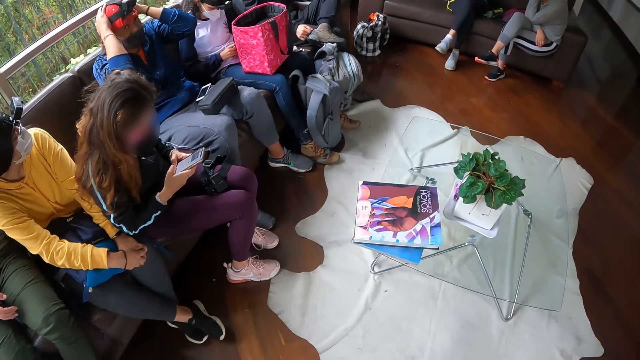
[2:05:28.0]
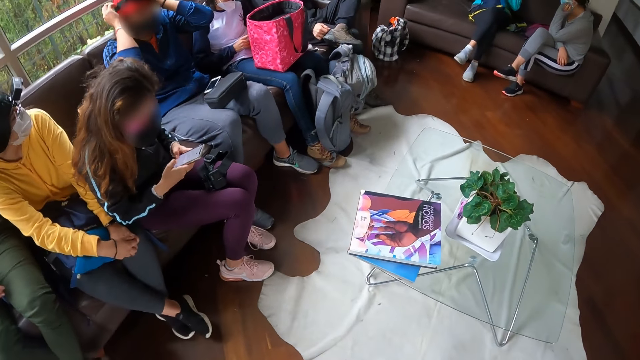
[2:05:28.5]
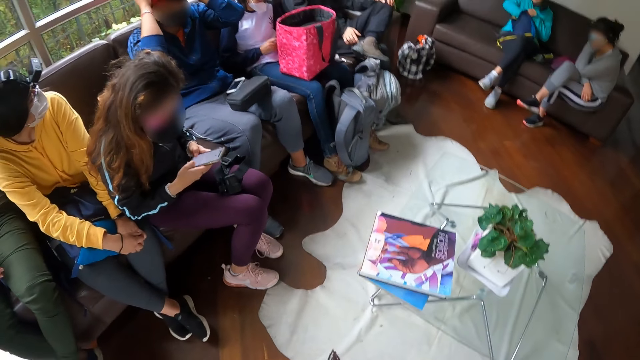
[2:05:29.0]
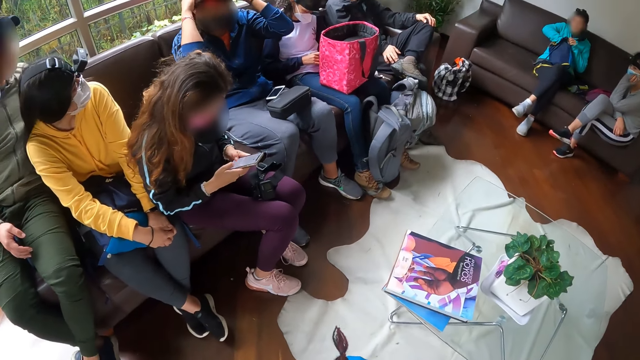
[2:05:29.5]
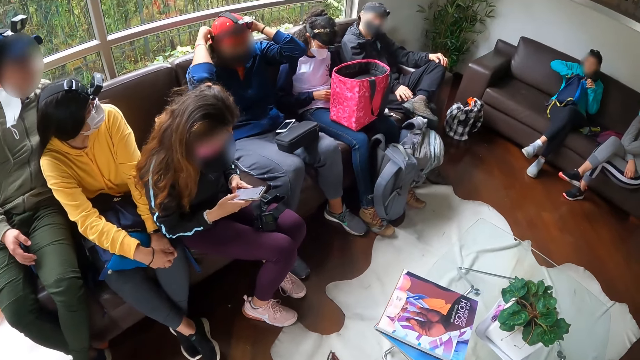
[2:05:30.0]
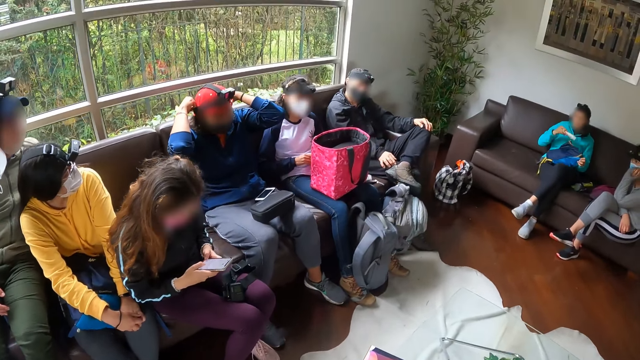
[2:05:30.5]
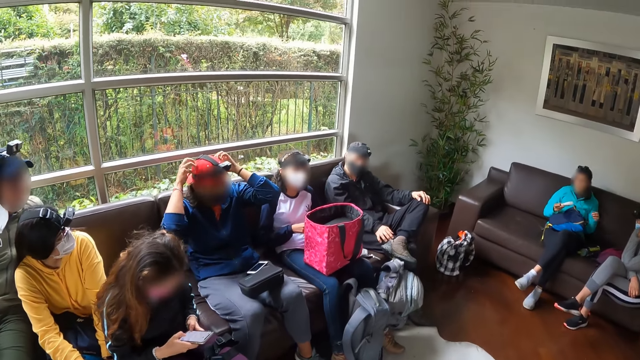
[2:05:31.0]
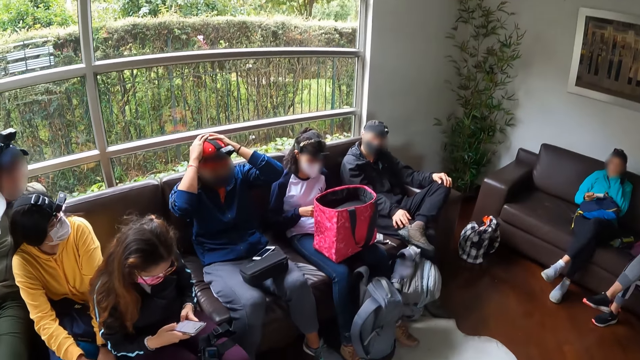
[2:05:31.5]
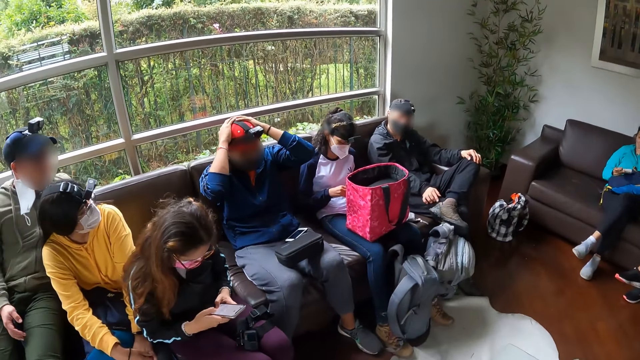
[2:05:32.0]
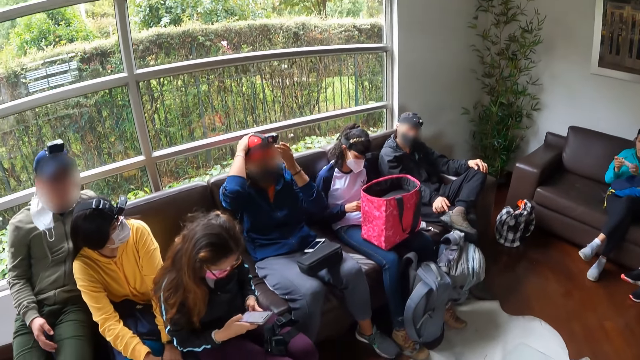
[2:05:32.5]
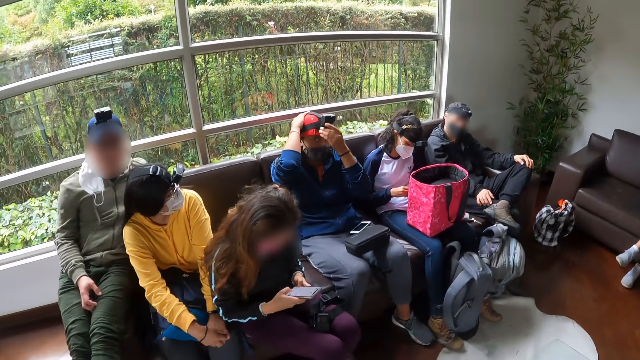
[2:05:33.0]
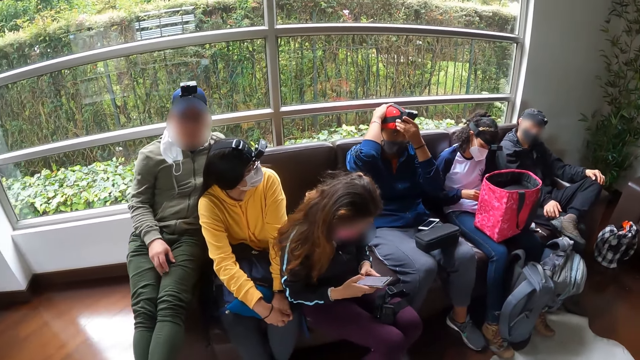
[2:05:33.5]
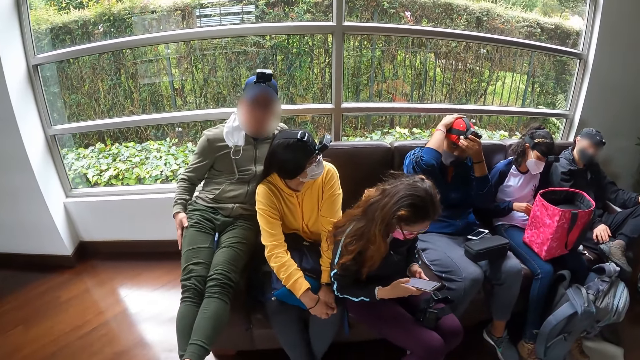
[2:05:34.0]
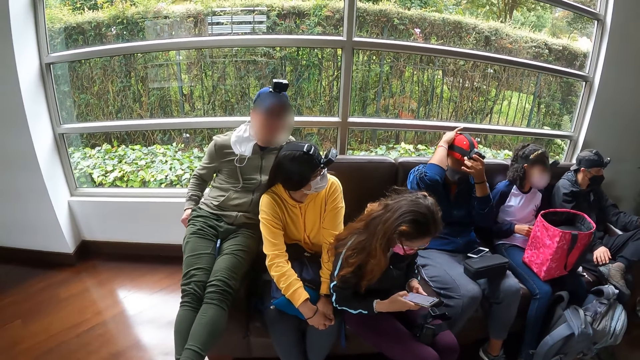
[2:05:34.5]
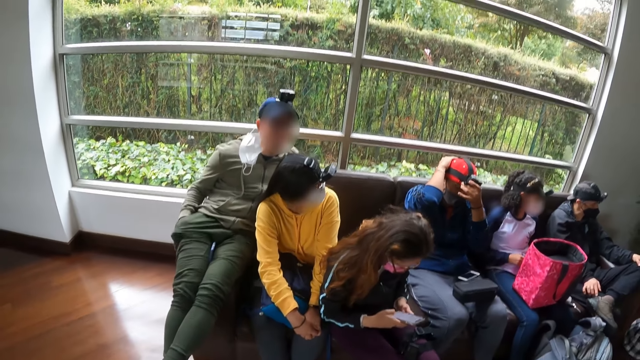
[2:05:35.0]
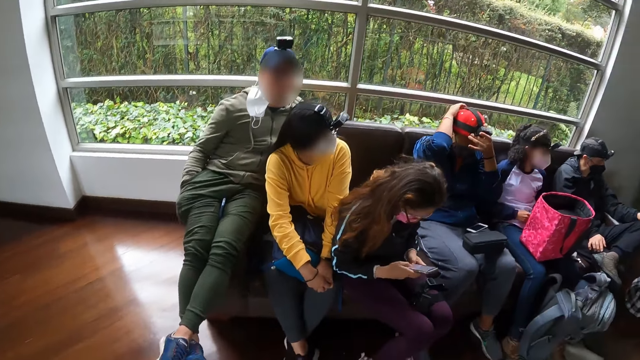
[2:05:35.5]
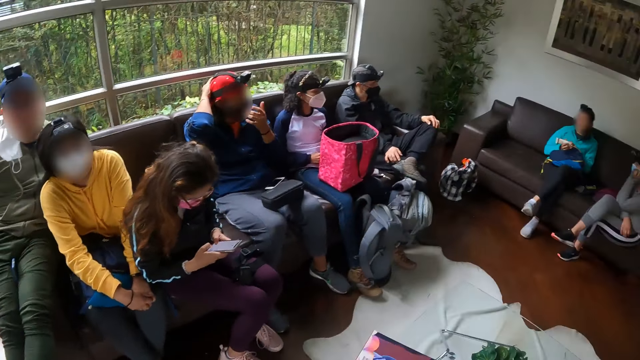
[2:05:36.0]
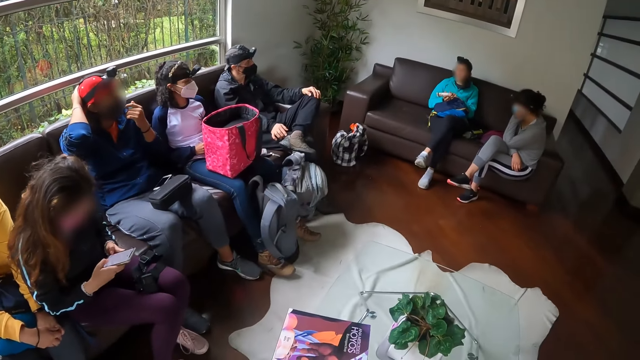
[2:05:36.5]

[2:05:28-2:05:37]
The camera wearer looks around.

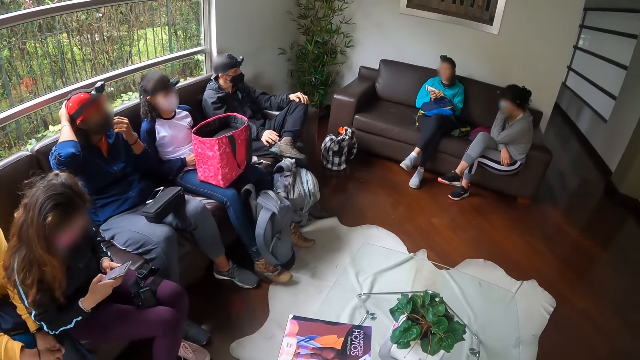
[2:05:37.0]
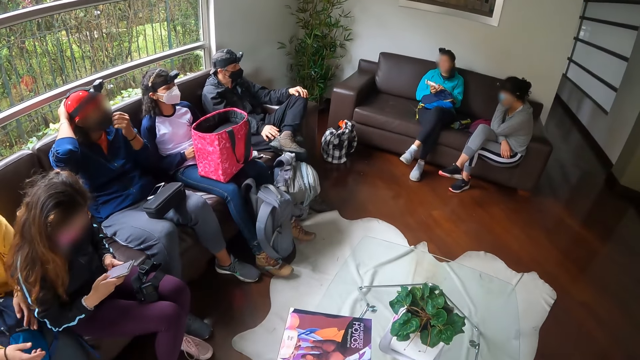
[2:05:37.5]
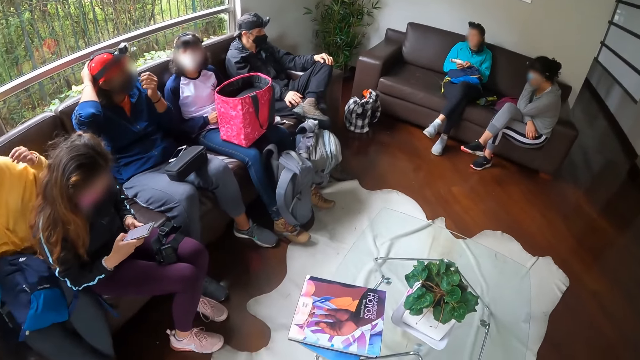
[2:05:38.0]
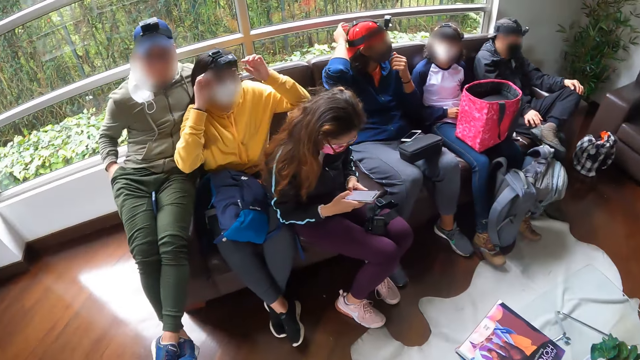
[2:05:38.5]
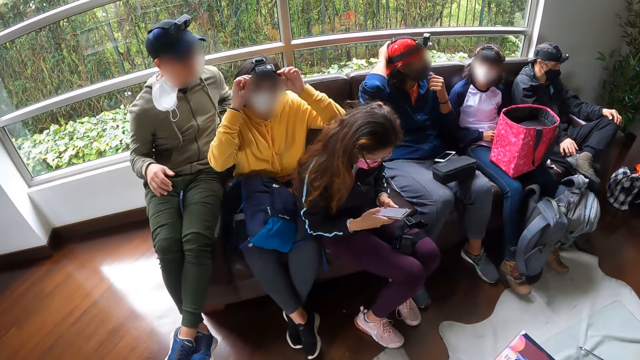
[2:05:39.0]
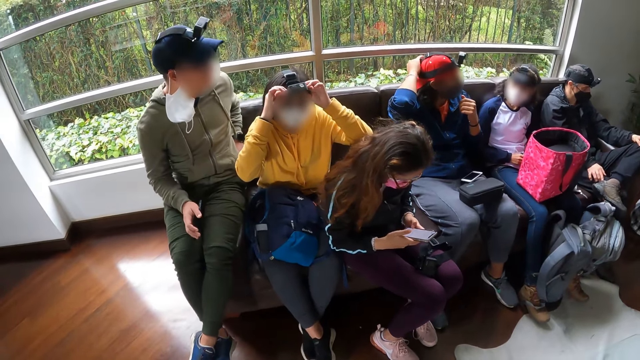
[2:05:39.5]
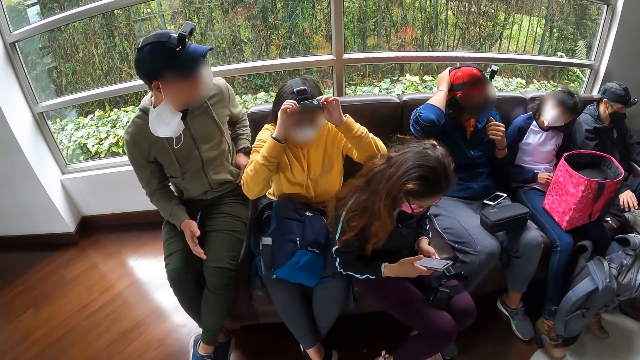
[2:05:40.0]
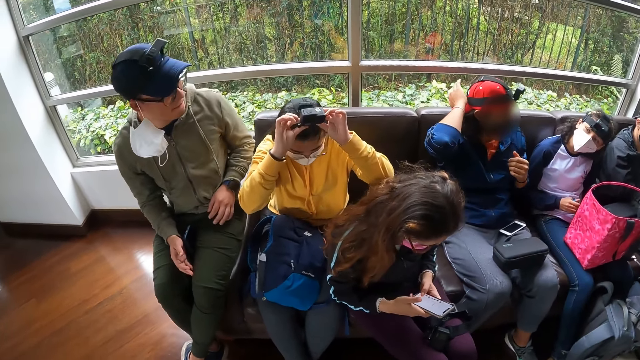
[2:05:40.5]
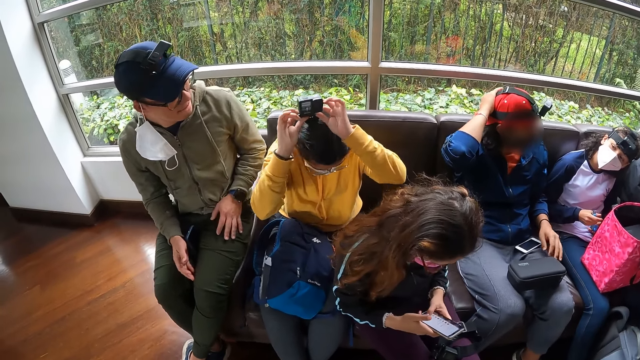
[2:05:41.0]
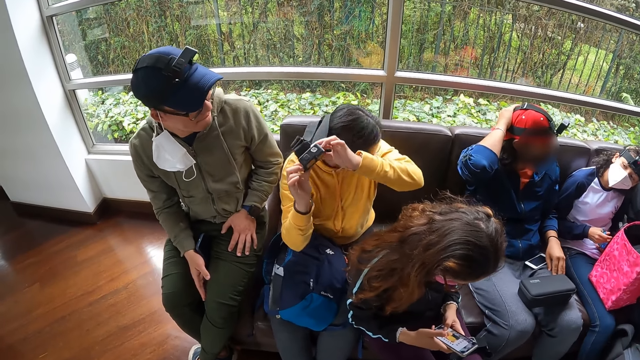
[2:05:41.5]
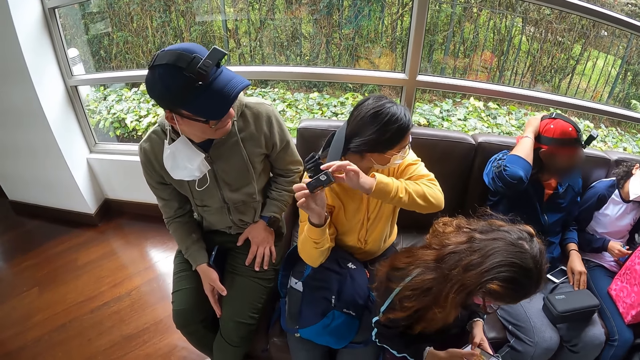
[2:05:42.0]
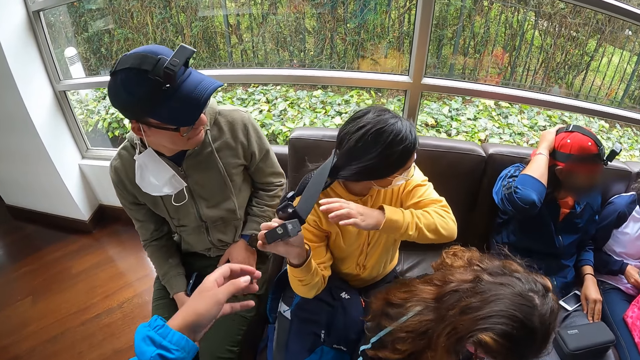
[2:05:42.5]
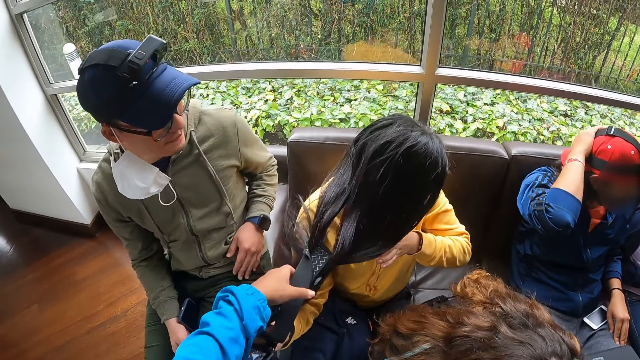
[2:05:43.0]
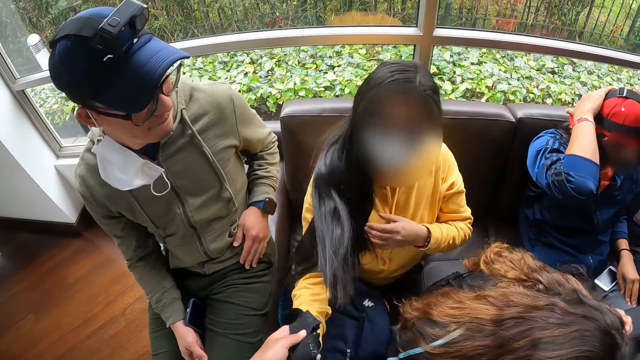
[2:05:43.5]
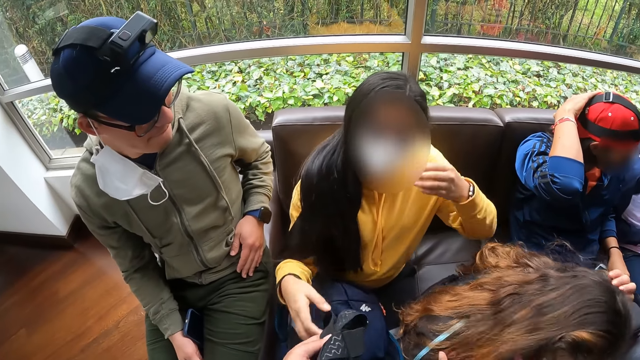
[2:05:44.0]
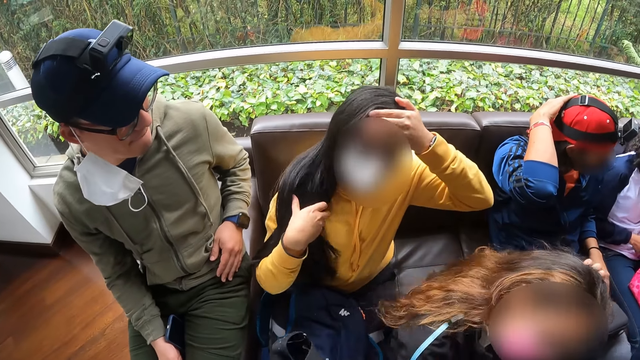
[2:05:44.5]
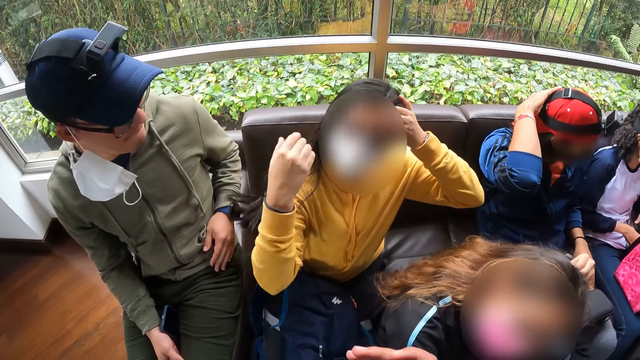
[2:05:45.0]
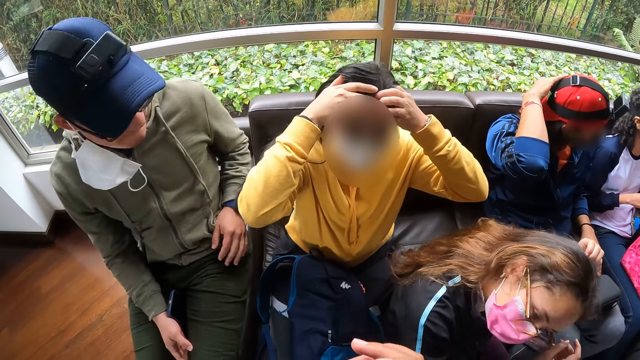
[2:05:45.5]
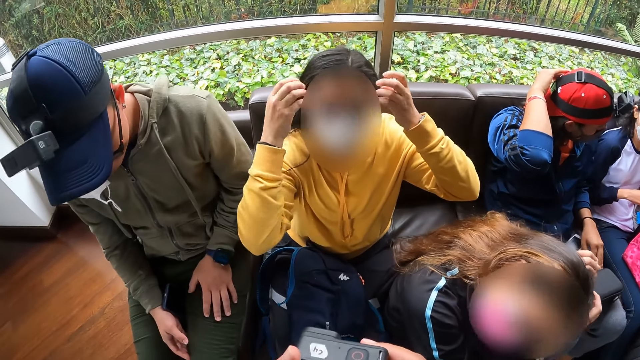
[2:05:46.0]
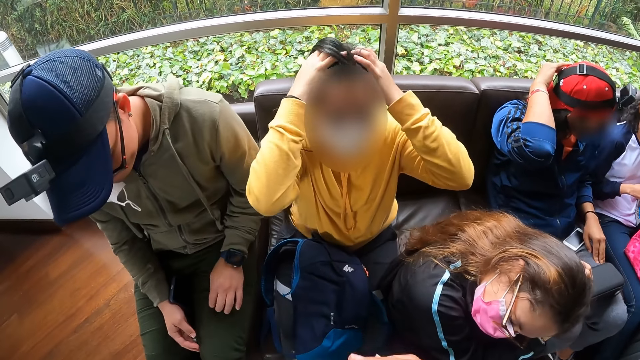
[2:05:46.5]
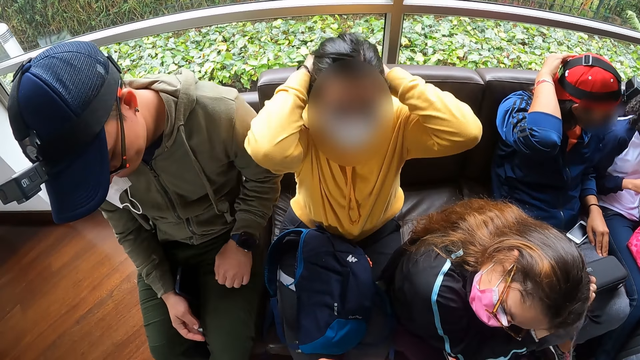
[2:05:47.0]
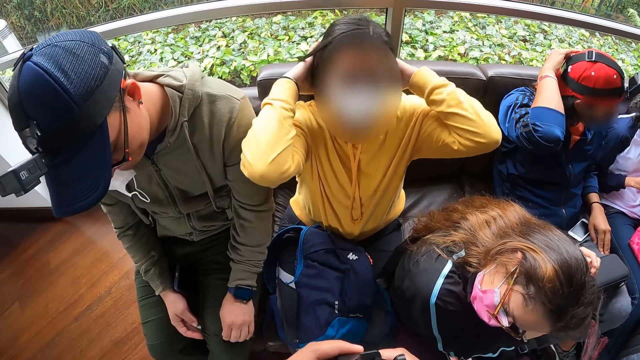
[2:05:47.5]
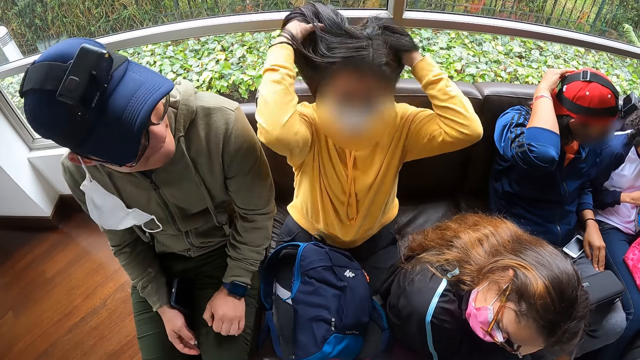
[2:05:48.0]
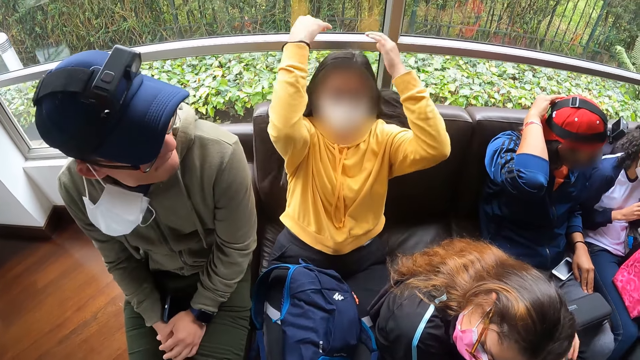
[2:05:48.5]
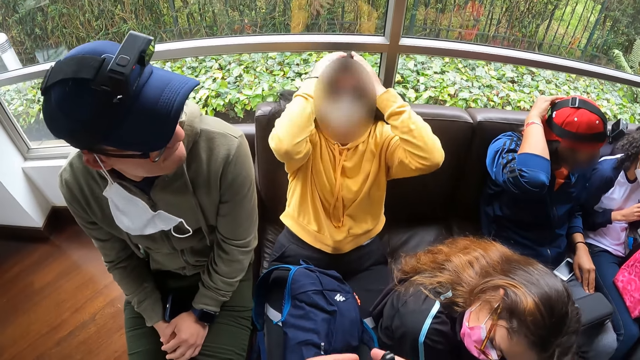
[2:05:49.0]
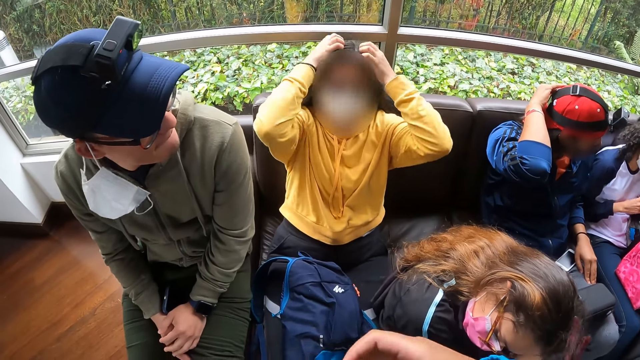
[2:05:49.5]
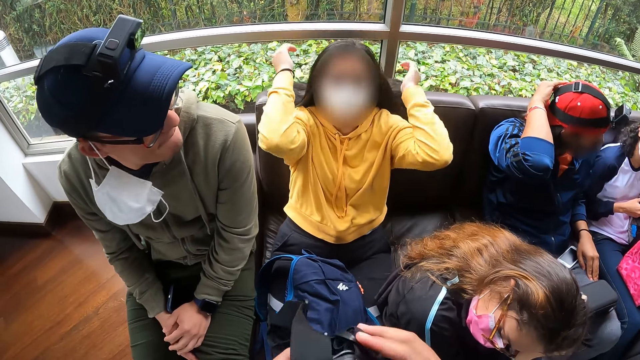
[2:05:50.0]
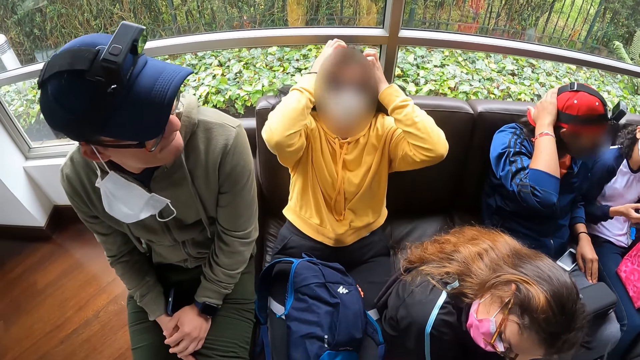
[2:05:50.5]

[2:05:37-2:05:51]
The woman removes a camera from her head with both hands. The camera wearer picks up the camera from the woman. She carries the camera with her left hand. The woman straightens her hair with both hands.
